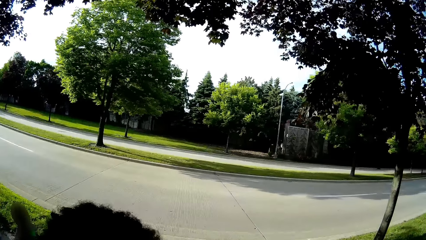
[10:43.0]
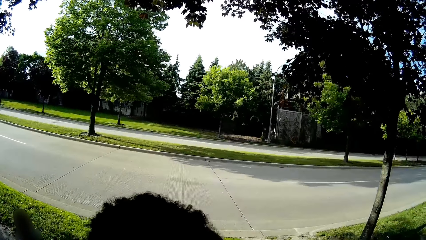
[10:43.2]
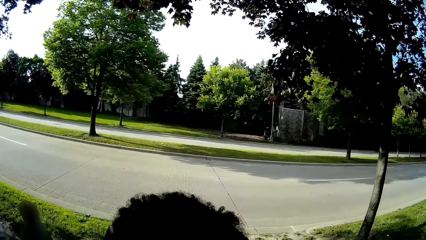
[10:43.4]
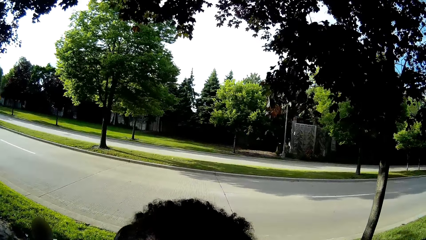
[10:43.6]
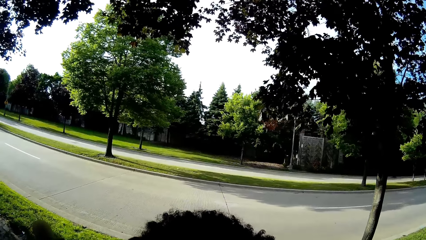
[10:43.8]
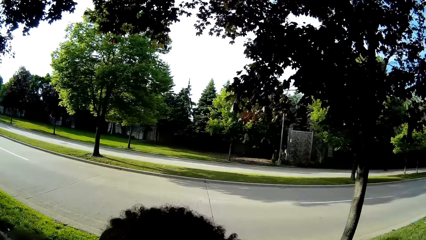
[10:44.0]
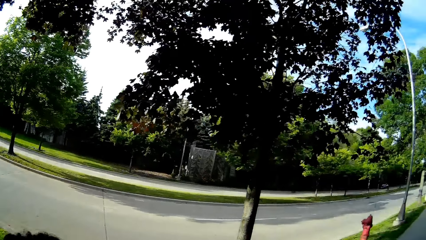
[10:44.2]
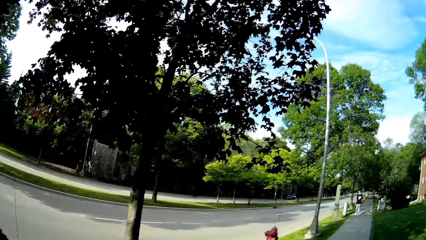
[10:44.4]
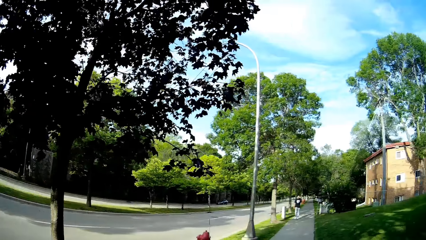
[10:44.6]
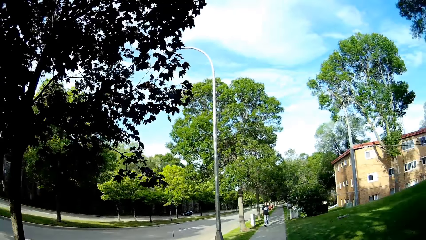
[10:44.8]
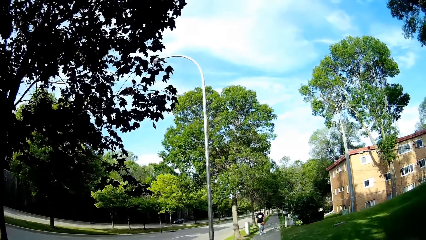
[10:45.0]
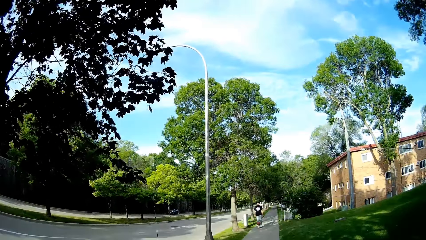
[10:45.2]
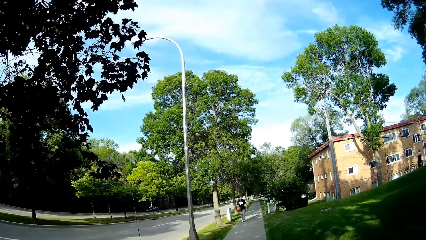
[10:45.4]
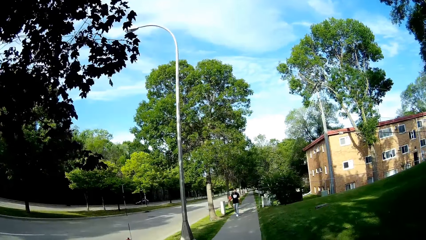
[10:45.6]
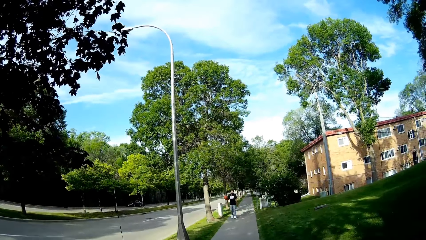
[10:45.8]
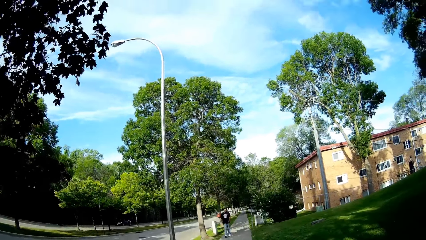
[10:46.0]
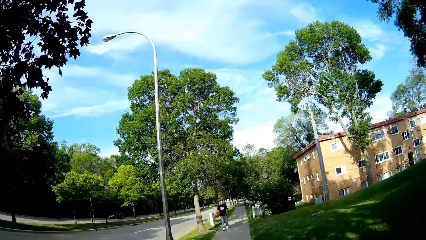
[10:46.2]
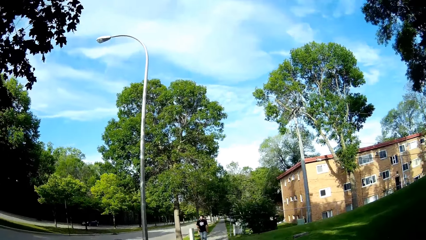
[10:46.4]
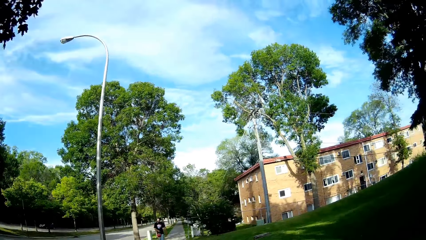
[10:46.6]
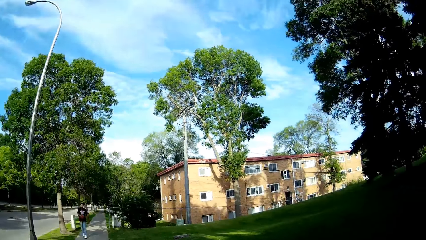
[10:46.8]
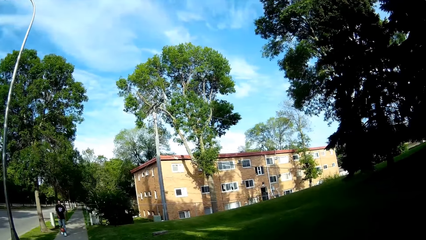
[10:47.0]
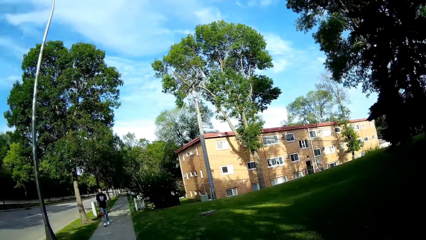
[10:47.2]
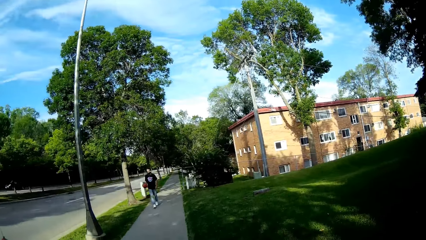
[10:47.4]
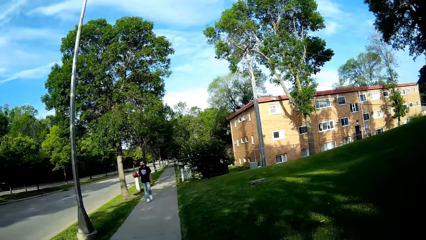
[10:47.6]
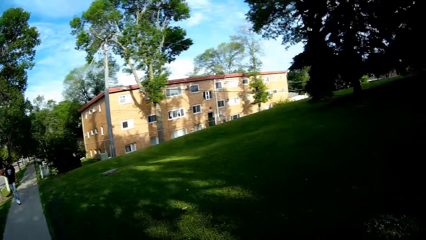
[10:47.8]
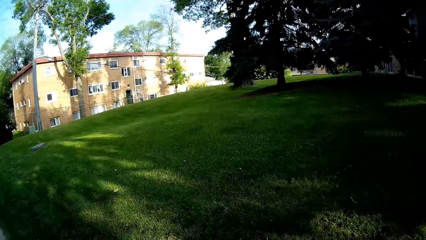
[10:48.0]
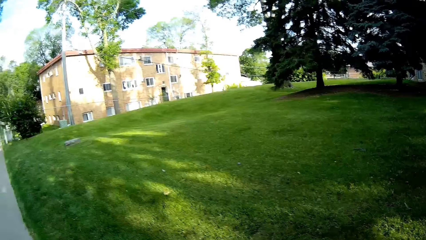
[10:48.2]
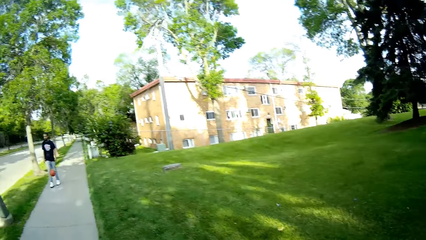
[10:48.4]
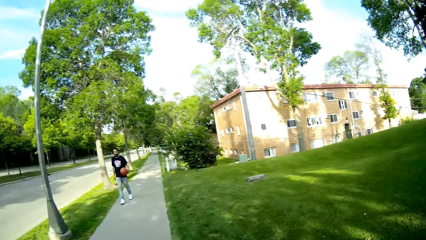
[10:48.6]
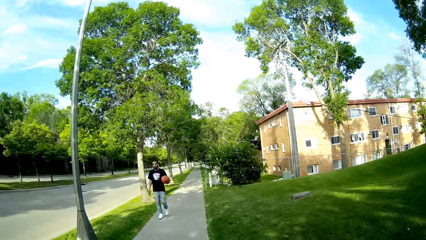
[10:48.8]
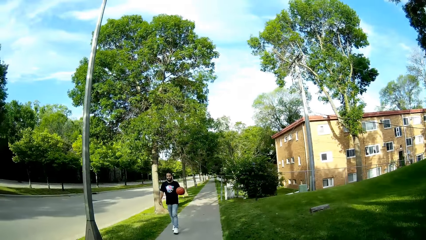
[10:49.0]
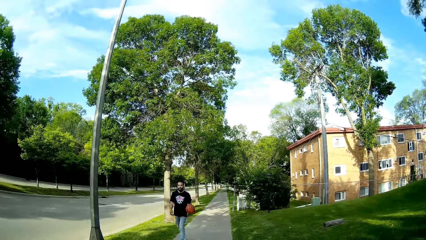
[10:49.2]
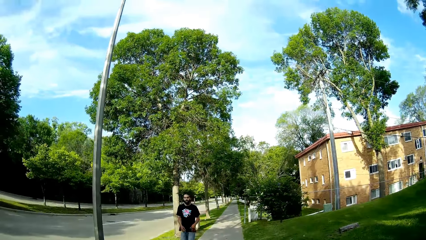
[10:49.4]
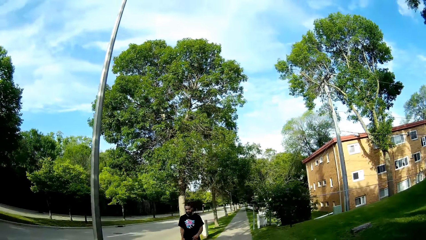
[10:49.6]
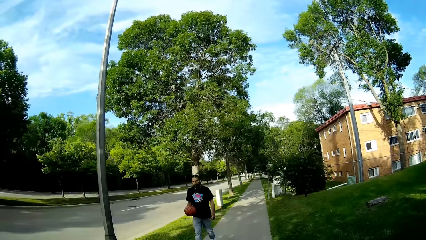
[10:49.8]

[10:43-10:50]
The camera wearer interacts with a boy.

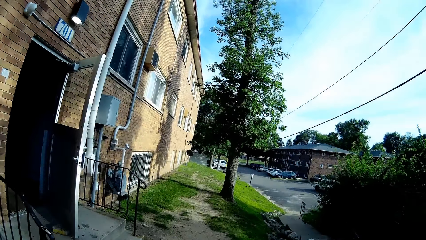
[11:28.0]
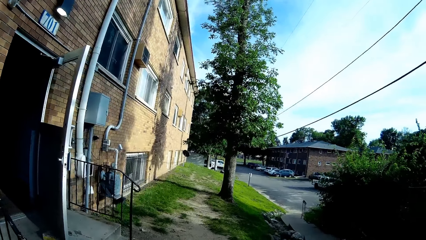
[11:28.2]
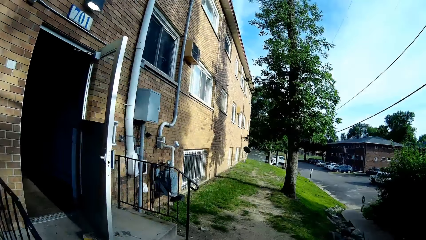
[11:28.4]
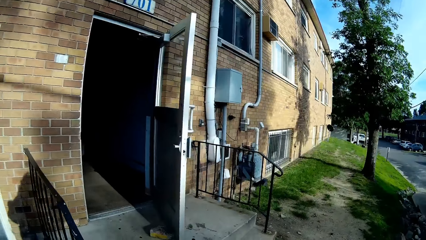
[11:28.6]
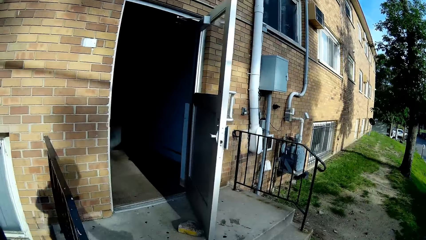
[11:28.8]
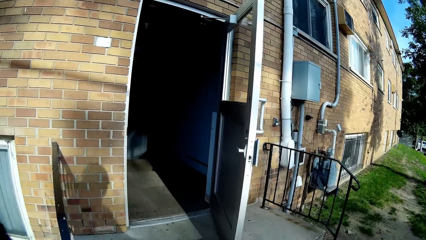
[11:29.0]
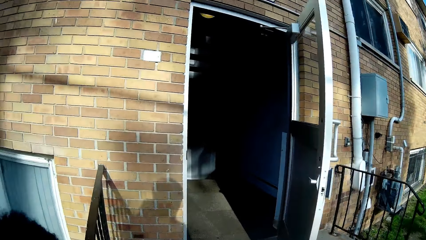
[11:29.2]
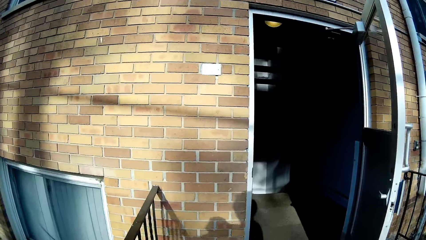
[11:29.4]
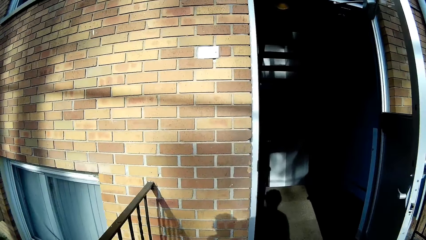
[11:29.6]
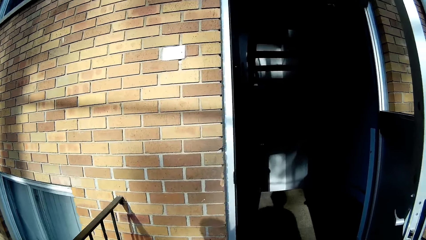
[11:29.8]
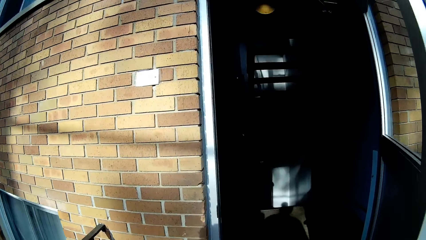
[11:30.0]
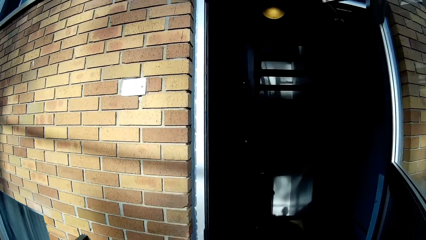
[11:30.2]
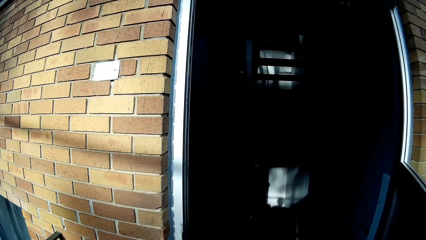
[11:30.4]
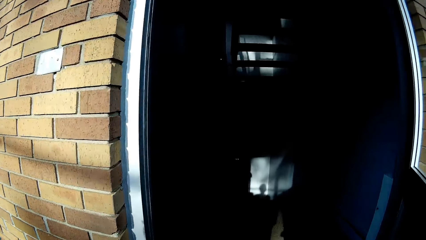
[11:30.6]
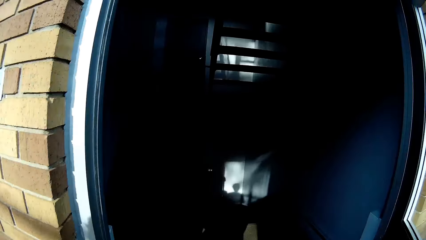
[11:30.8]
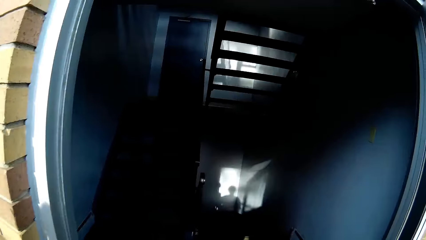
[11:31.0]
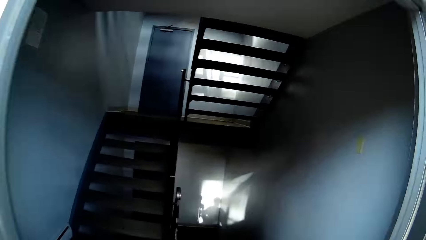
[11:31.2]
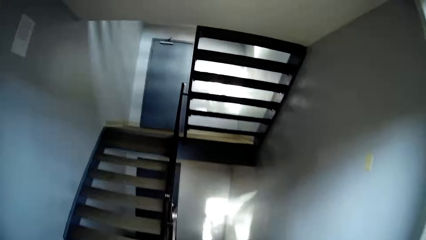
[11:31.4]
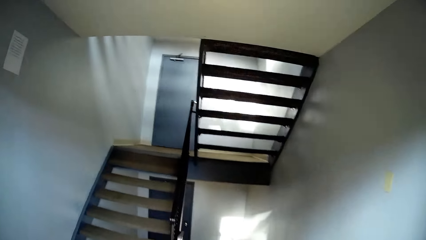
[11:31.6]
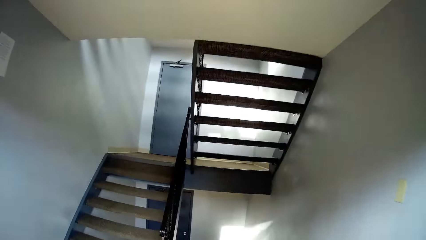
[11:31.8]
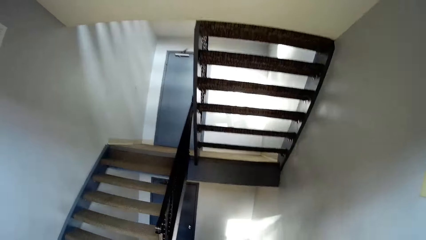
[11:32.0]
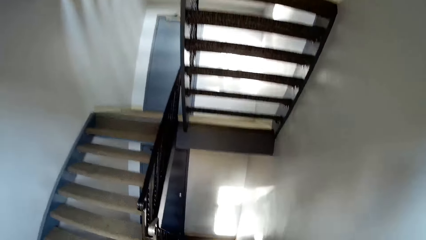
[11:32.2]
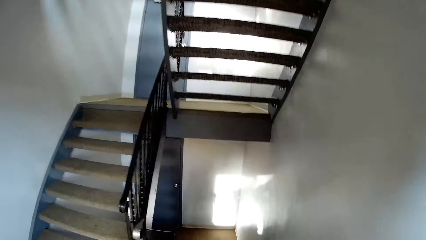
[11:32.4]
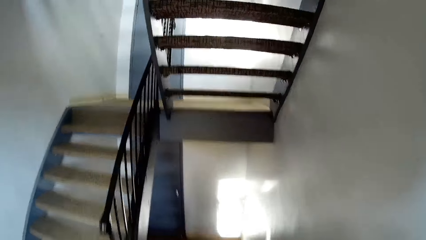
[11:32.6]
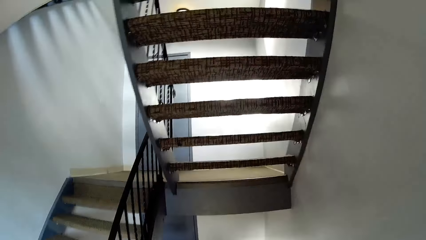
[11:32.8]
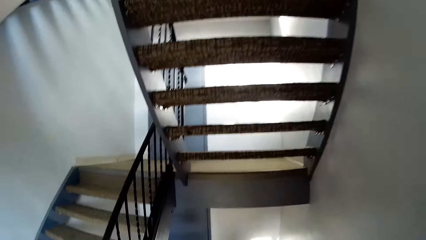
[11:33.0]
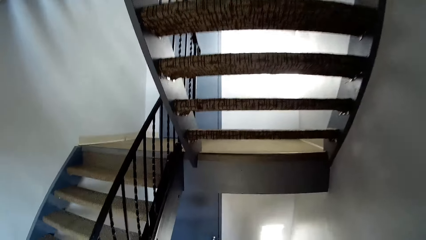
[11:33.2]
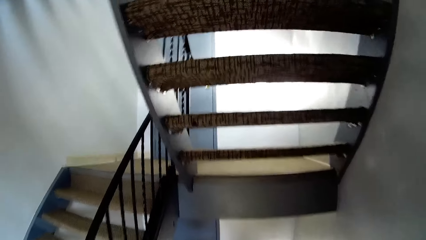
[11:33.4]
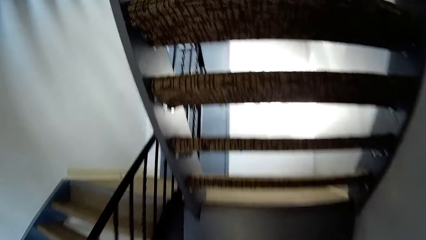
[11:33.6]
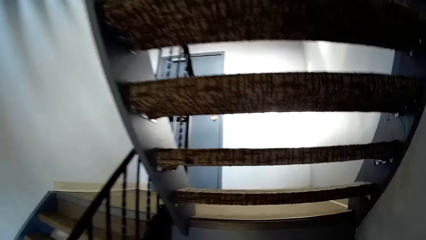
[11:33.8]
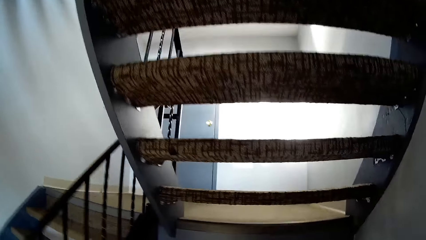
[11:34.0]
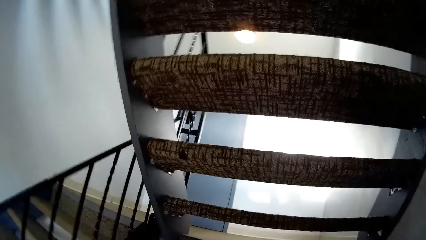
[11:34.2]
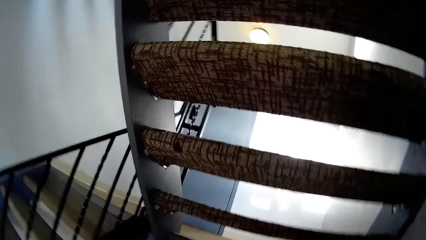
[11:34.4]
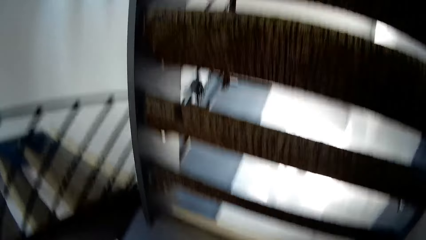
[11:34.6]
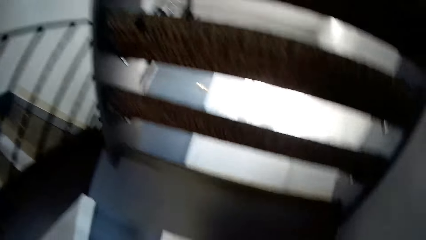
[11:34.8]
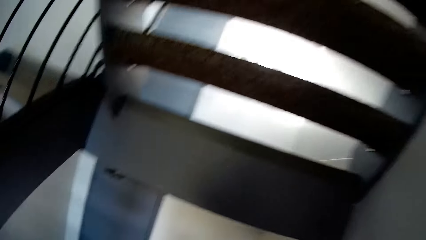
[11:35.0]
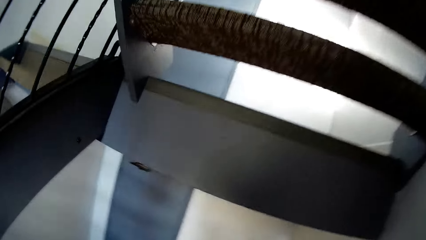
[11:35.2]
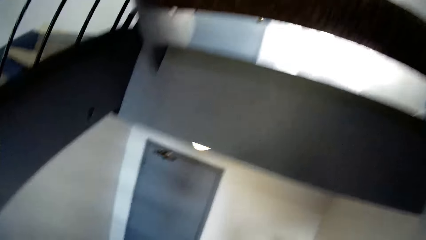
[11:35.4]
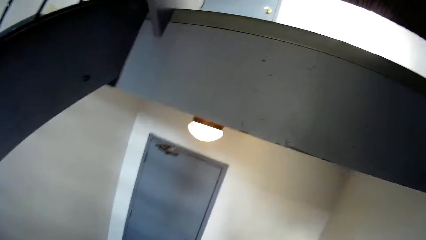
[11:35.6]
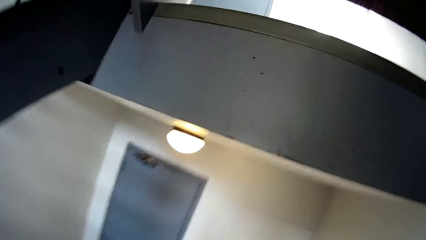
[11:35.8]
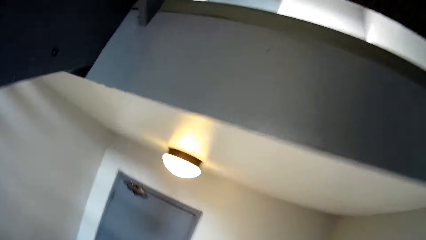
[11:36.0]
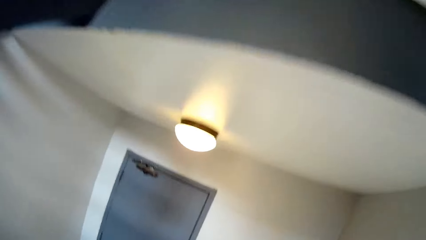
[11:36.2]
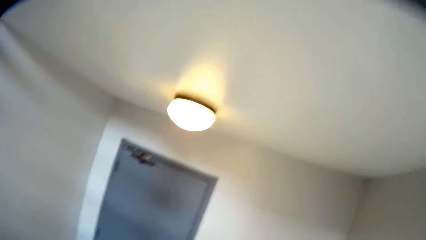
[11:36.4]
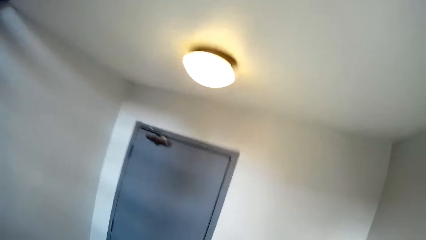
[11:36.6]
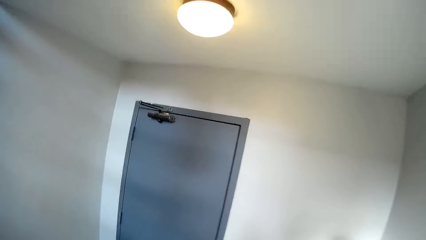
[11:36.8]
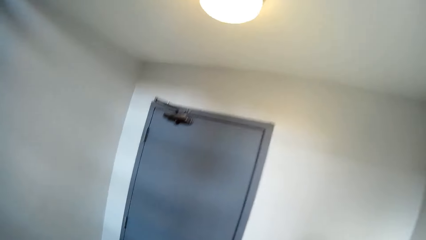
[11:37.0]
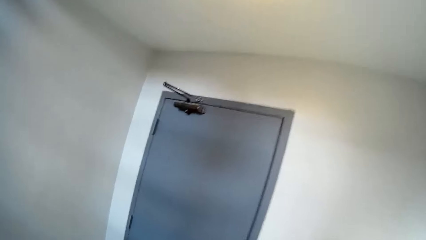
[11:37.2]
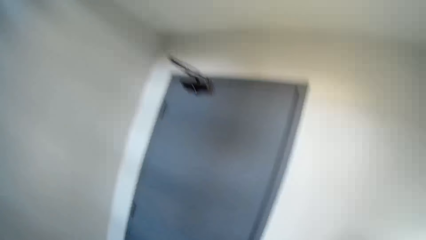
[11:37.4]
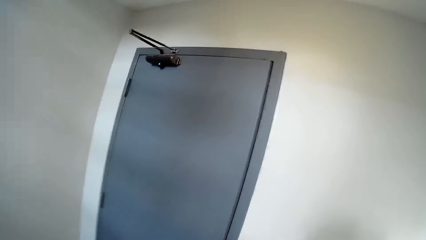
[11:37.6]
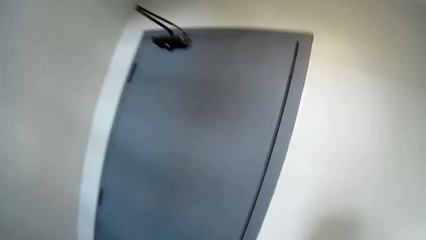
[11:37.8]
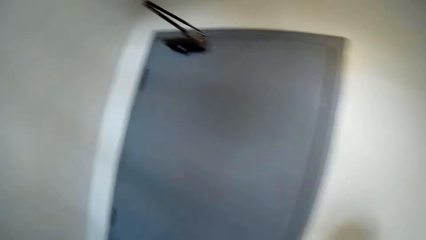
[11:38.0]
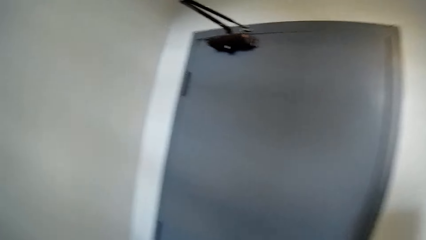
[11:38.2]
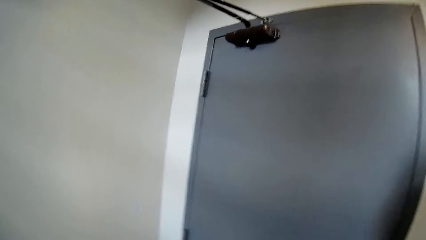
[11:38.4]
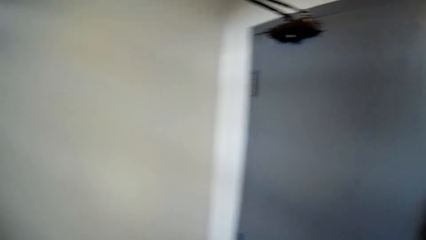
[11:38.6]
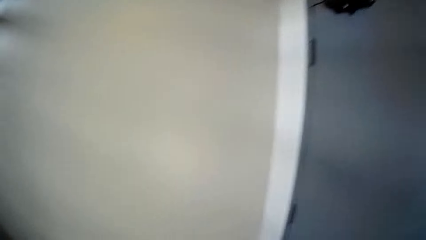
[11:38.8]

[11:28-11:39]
The camera wearer walks into an apartment.
